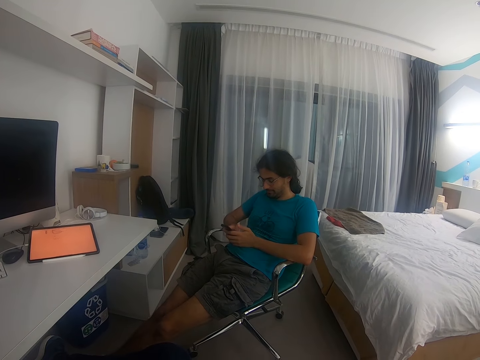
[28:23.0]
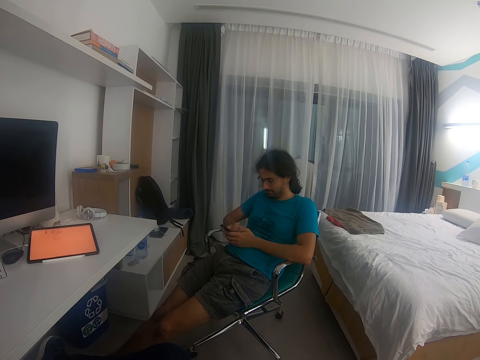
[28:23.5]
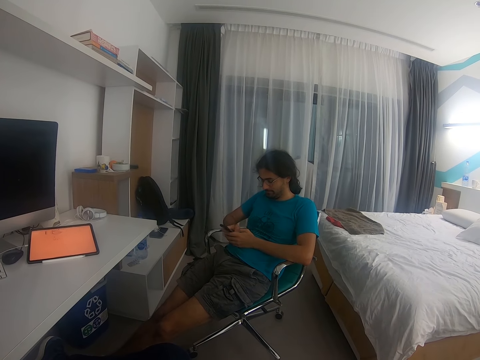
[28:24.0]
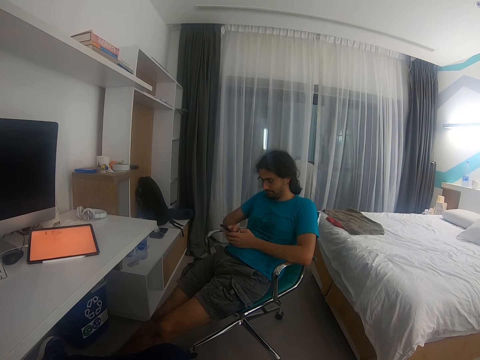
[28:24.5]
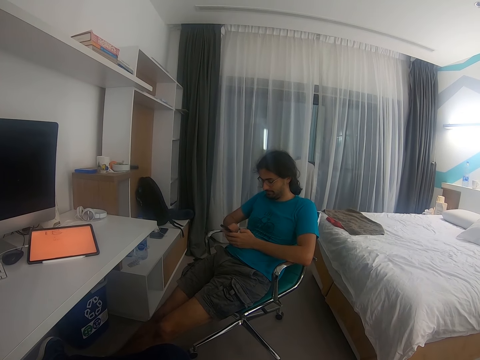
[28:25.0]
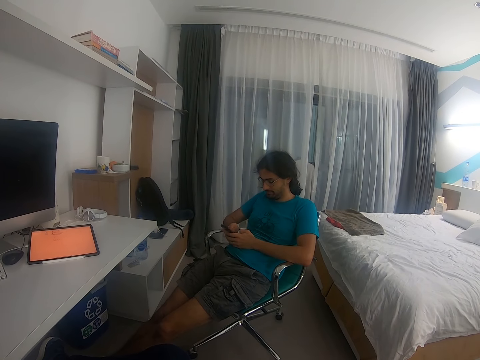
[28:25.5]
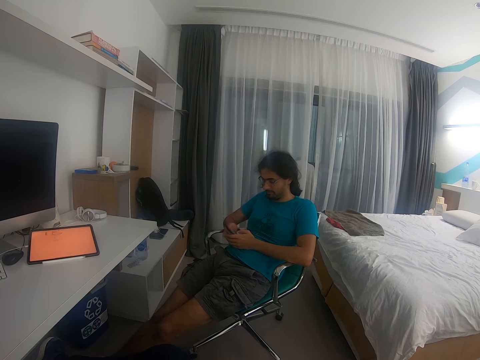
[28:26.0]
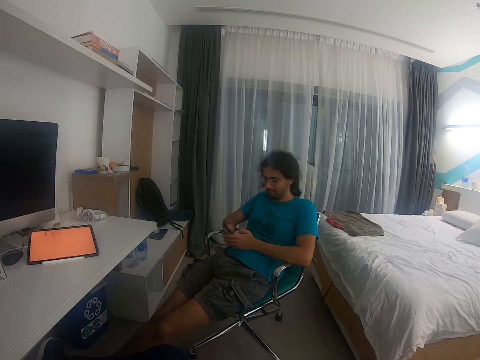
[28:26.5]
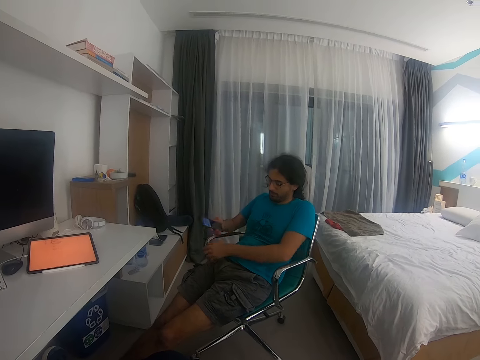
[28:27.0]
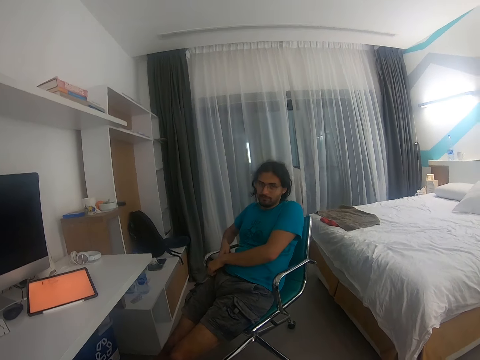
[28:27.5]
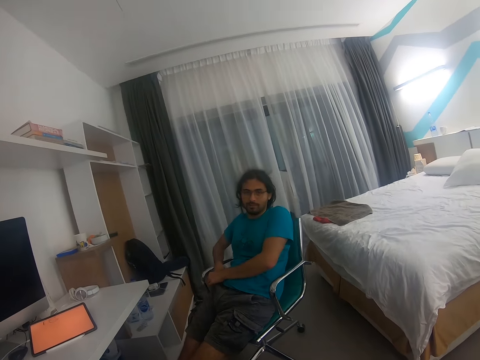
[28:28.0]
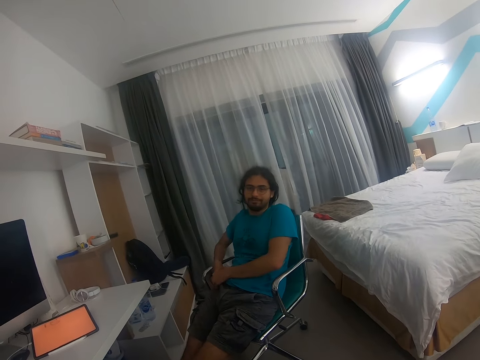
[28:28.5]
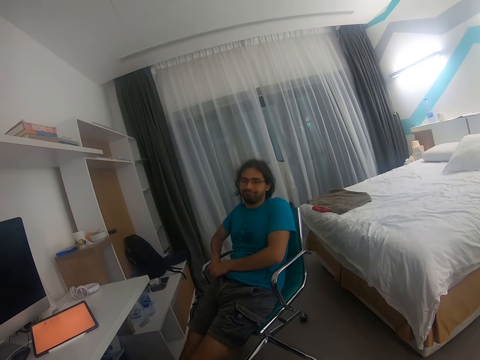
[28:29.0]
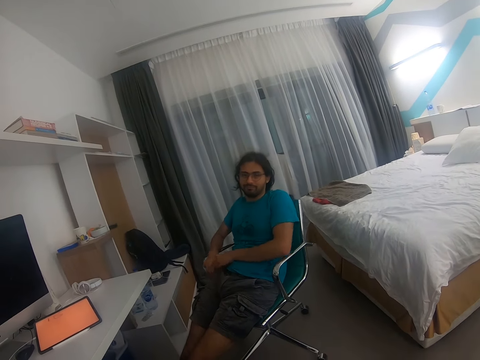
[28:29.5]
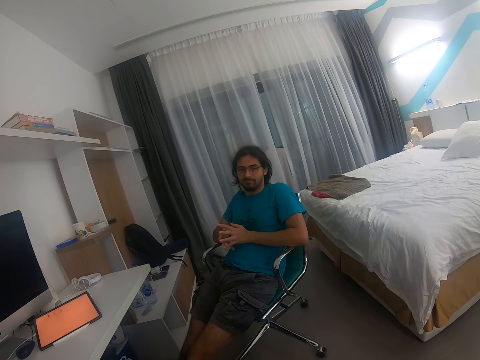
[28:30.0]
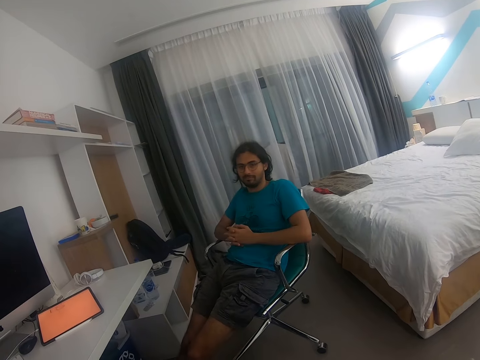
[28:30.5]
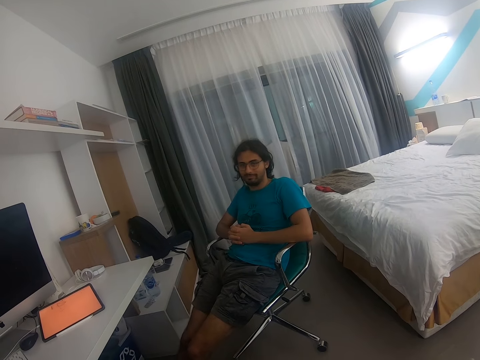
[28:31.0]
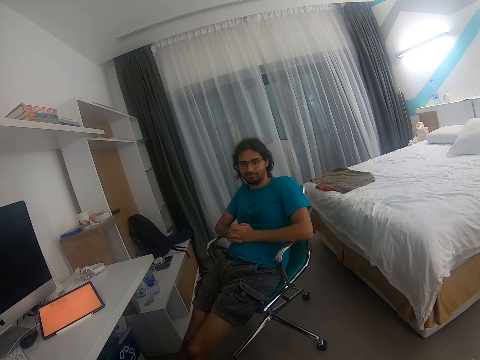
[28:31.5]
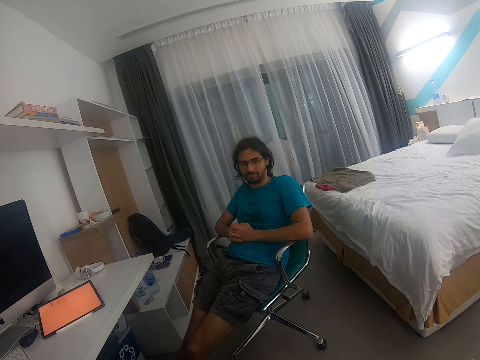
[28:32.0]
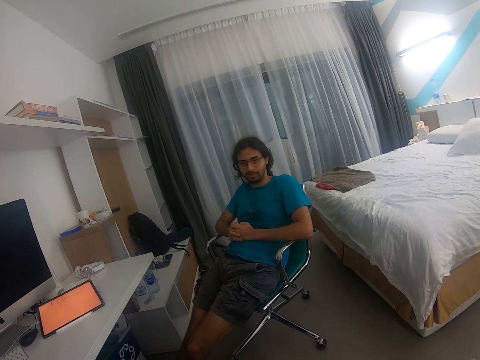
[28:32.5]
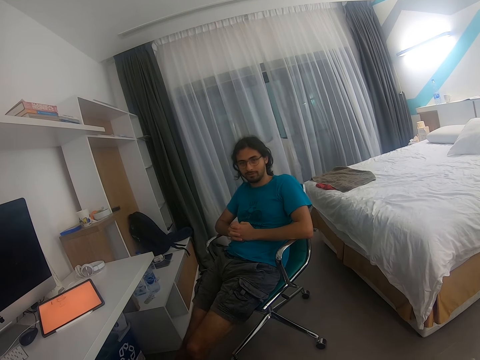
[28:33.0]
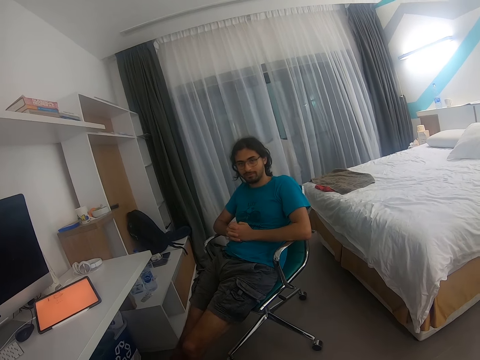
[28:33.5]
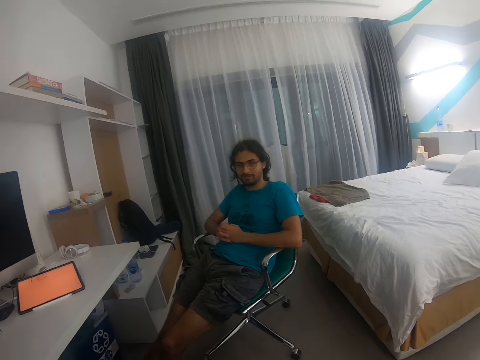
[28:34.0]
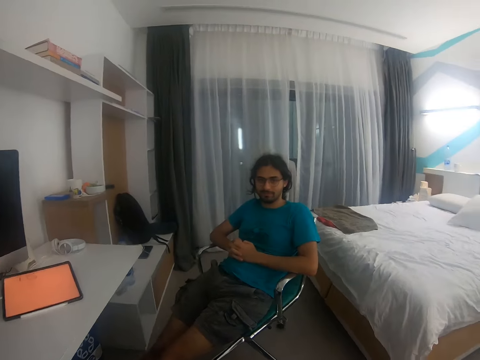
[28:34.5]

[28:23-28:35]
A man looks on his phone. The man places his phone in his pocket. The man closes his hands.

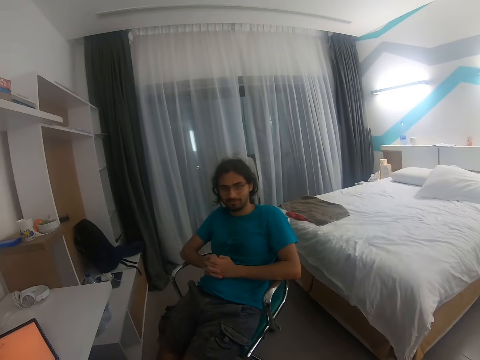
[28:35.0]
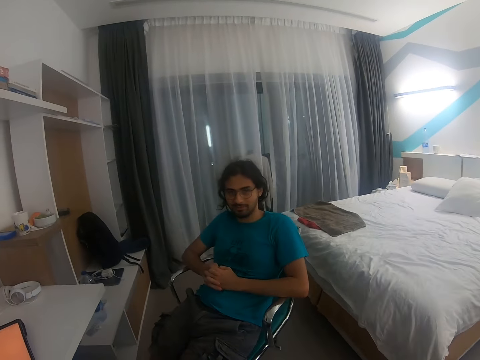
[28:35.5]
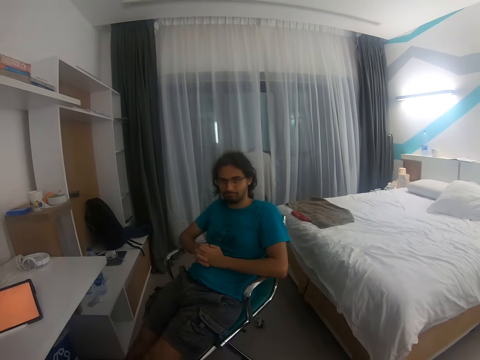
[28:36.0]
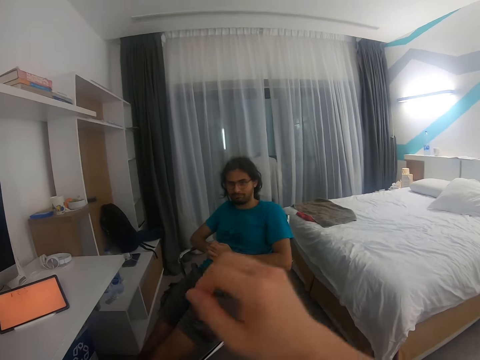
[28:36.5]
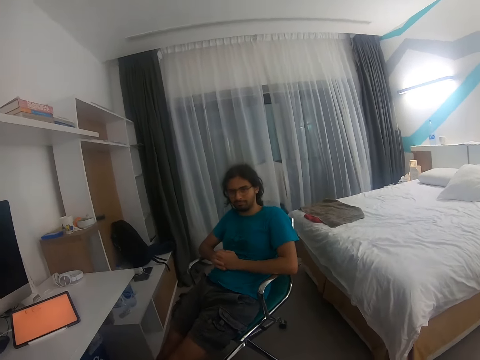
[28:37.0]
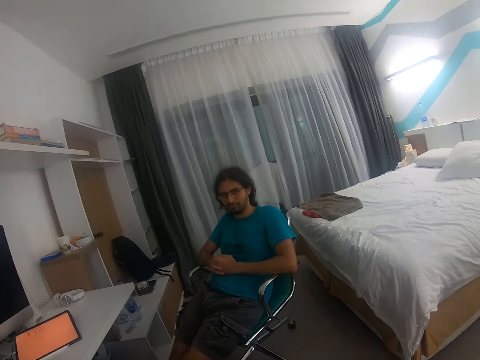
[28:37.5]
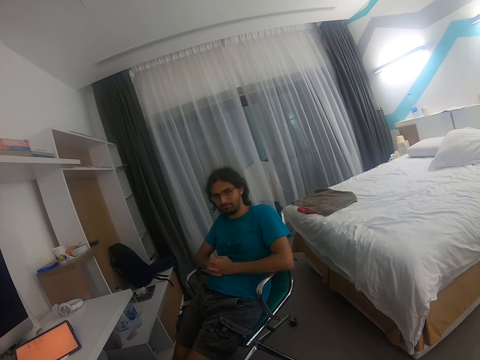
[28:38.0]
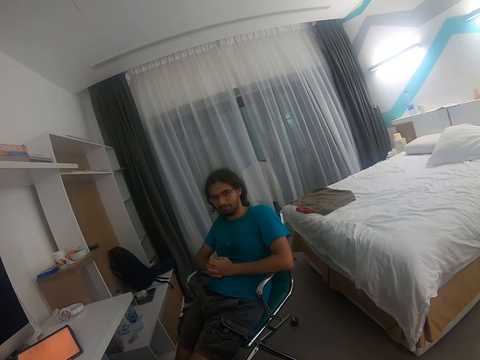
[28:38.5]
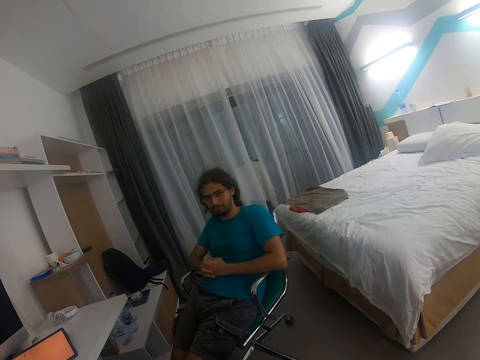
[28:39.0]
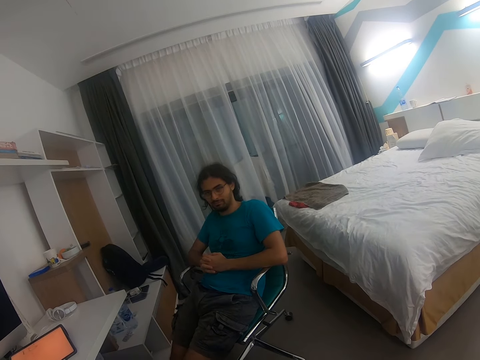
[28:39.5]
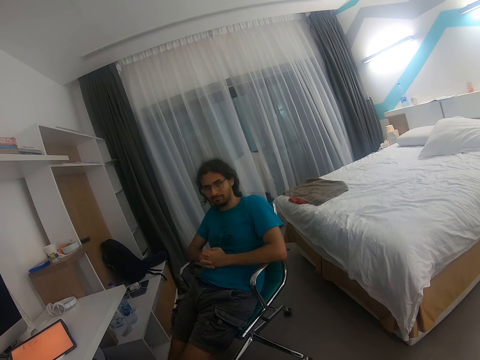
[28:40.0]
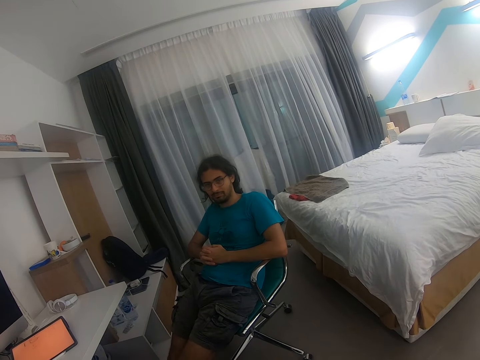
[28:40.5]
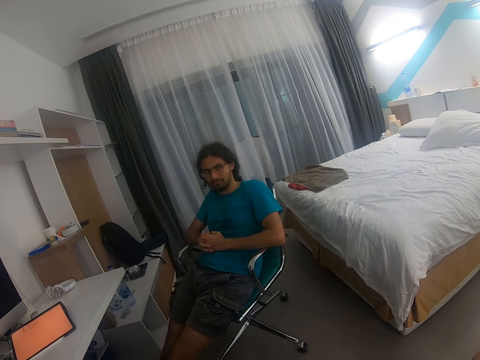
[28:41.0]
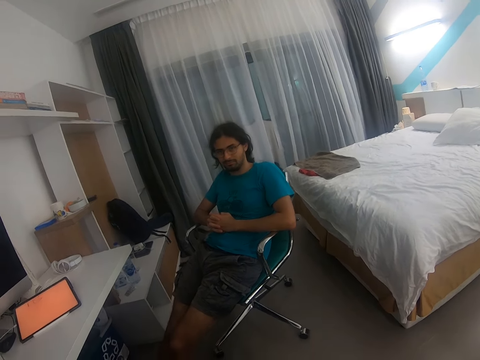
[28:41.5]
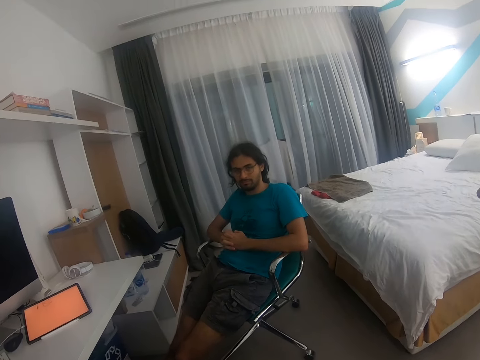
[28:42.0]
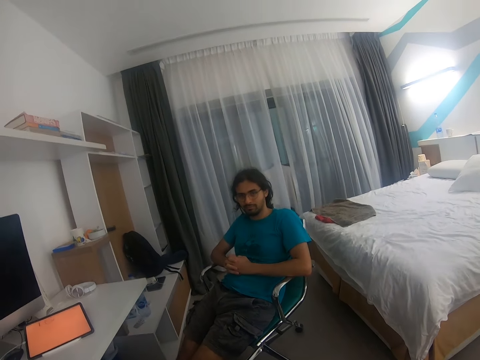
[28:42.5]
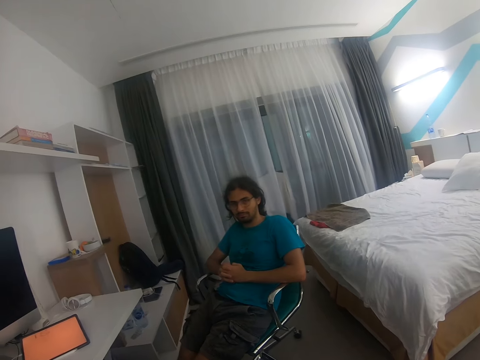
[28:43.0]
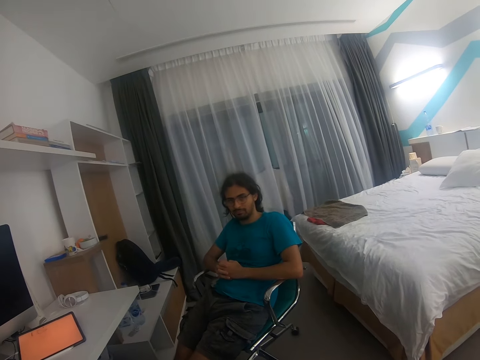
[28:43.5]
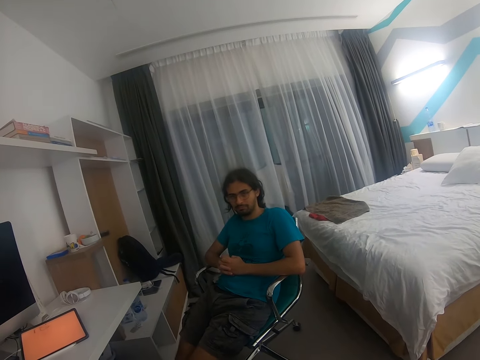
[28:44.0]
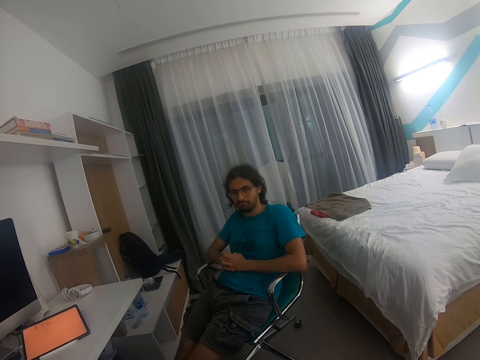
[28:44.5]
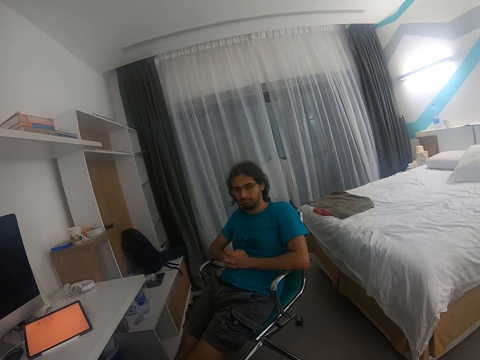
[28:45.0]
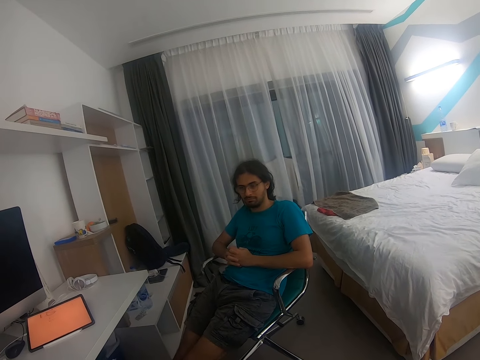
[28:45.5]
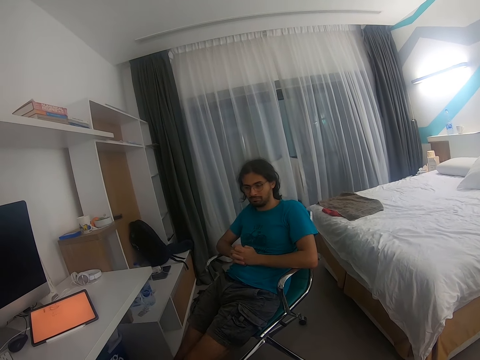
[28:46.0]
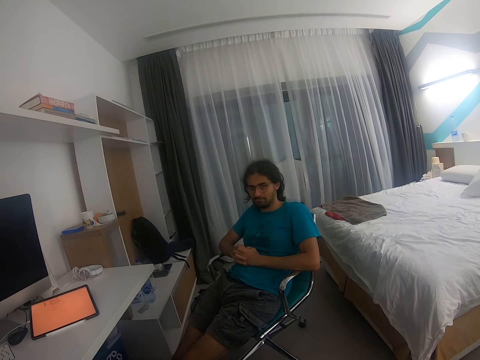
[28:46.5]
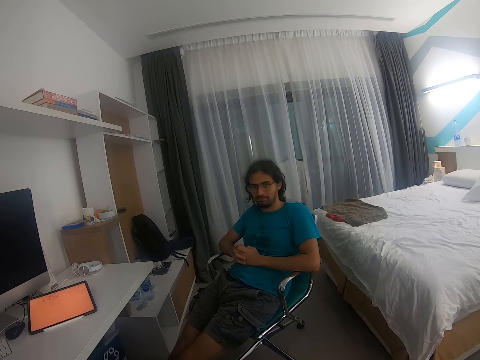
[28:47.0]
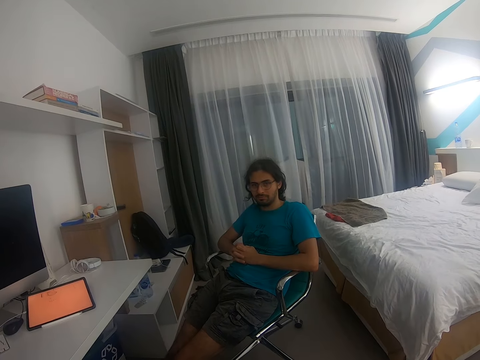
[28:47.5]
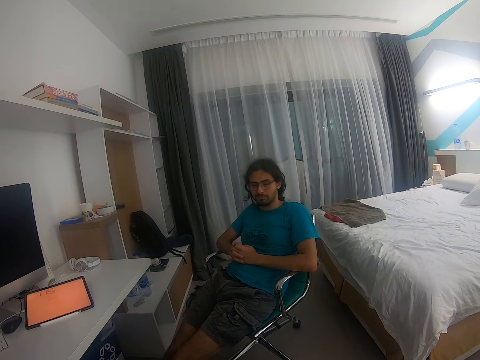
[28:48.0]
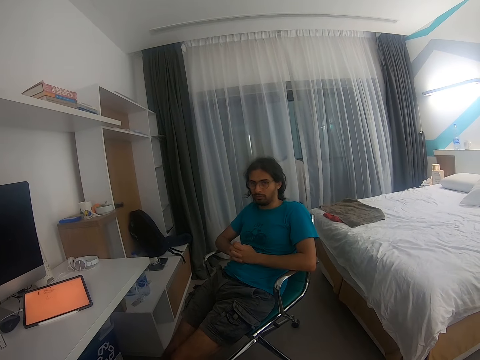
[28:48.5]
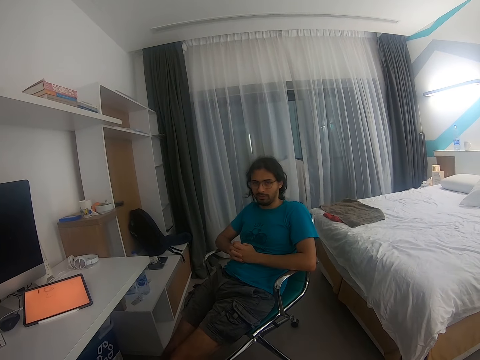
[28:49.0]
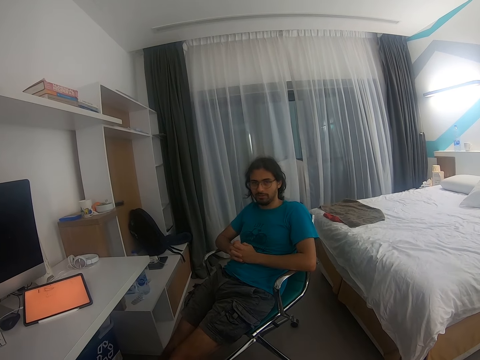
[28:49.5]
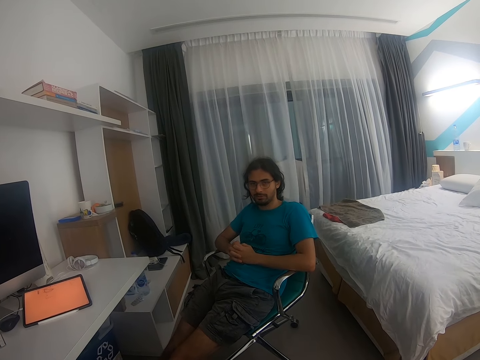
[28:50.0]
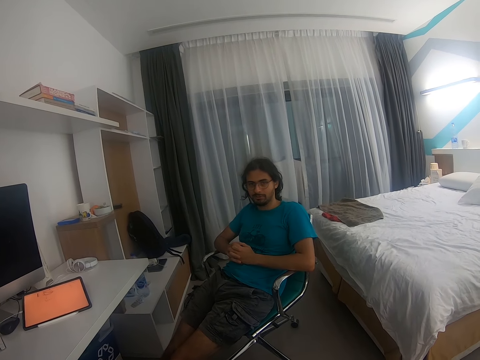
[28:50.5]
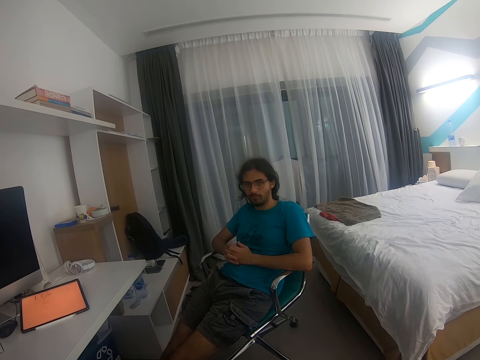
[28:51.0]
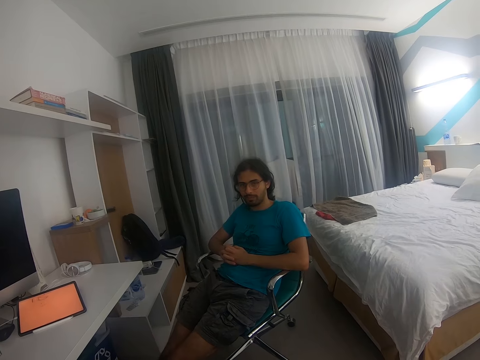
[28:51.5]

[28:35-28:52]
The camera wearer lifts his right hand. He talks to a man.
